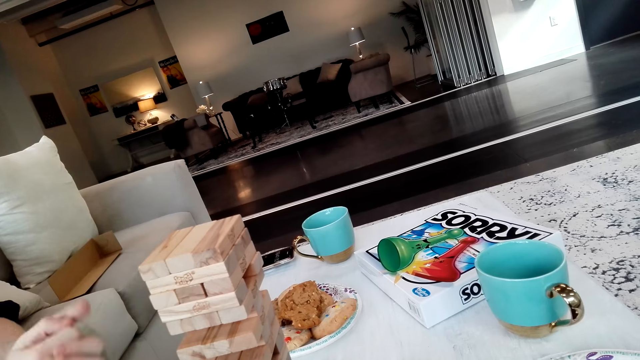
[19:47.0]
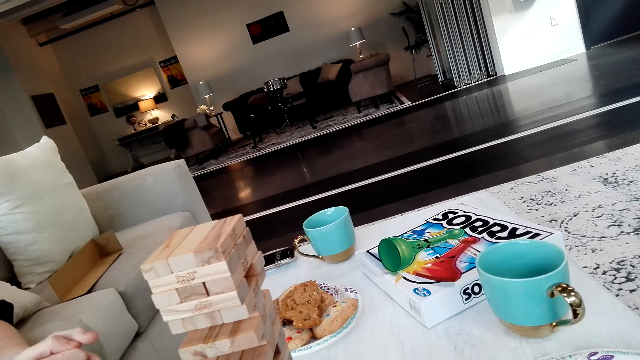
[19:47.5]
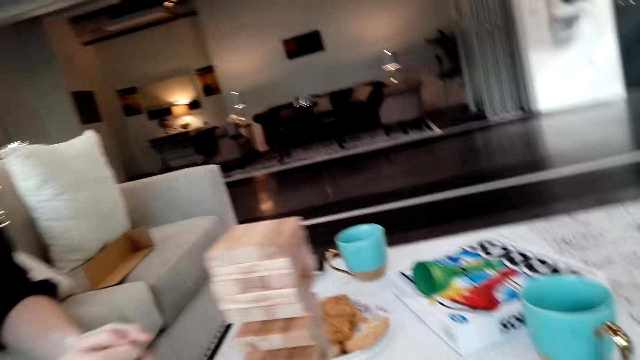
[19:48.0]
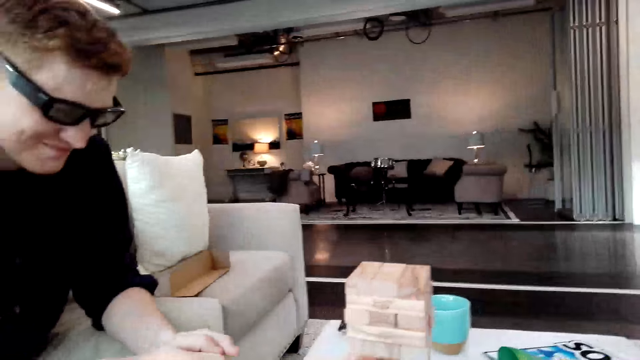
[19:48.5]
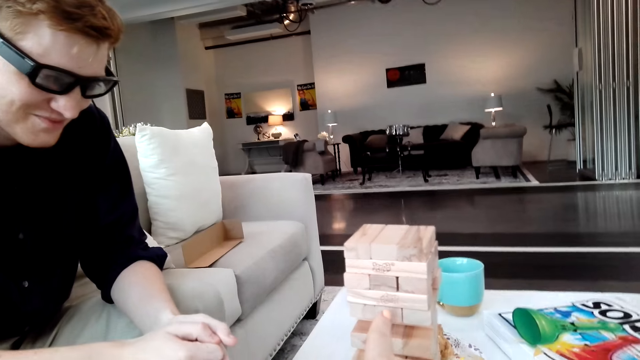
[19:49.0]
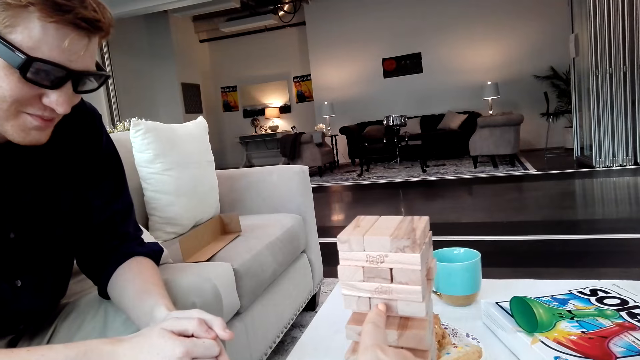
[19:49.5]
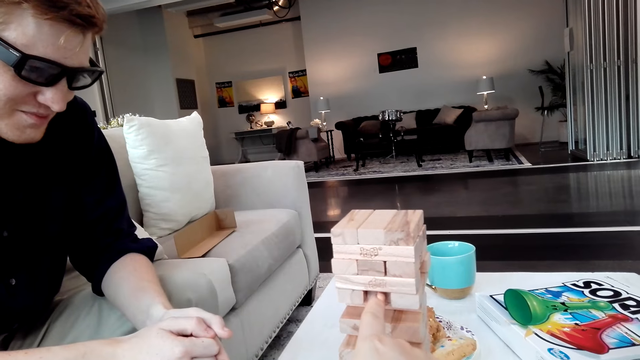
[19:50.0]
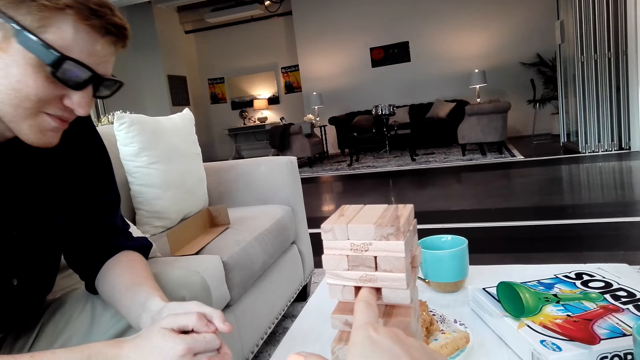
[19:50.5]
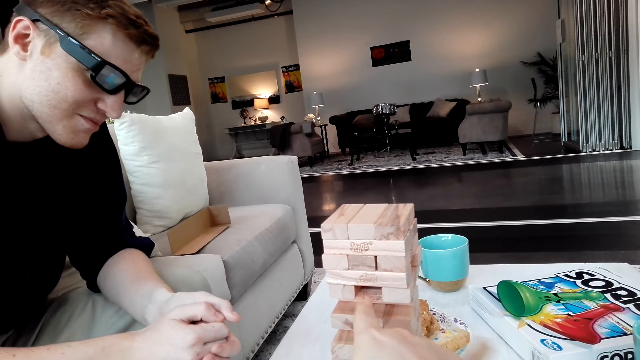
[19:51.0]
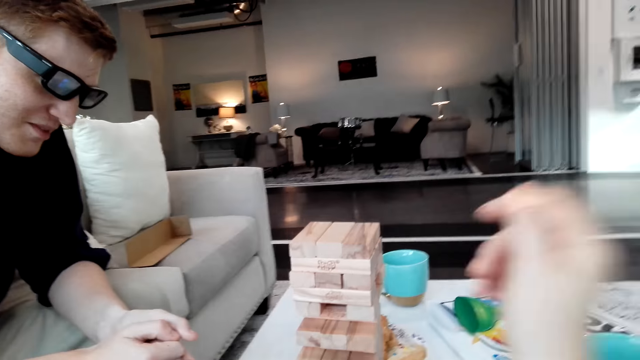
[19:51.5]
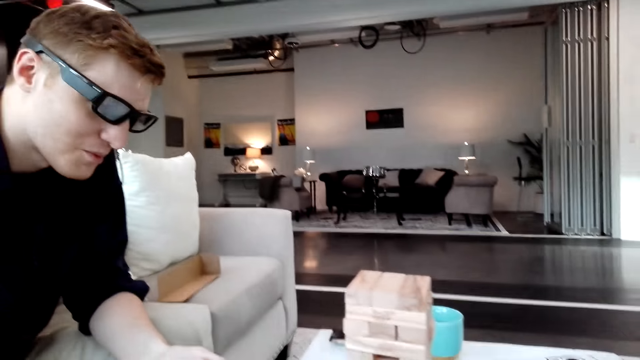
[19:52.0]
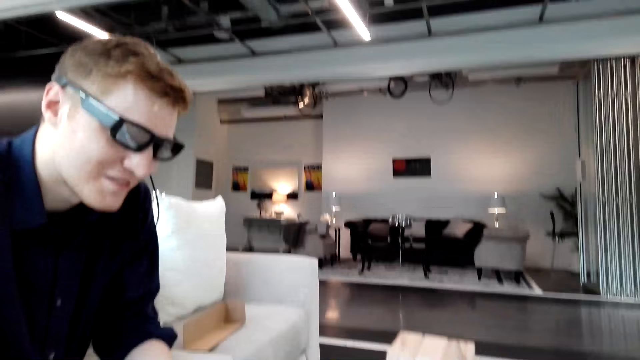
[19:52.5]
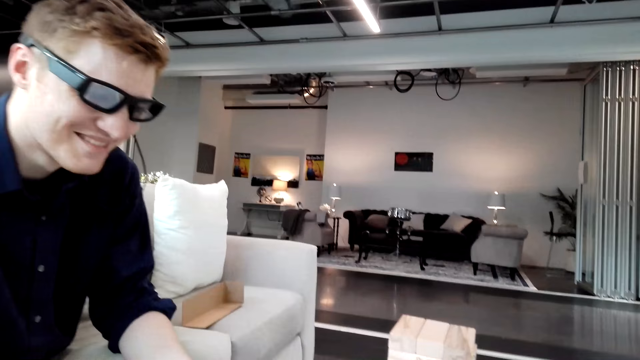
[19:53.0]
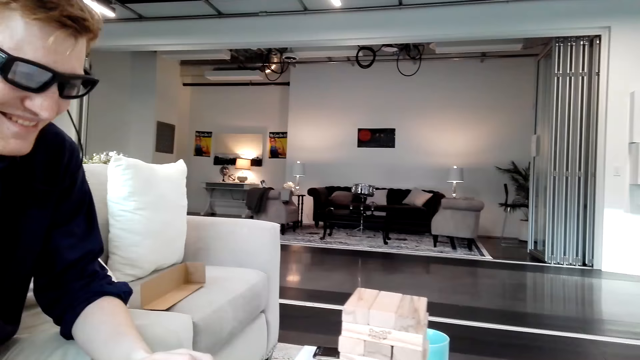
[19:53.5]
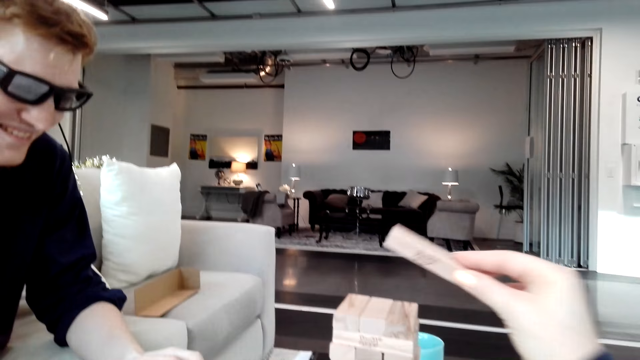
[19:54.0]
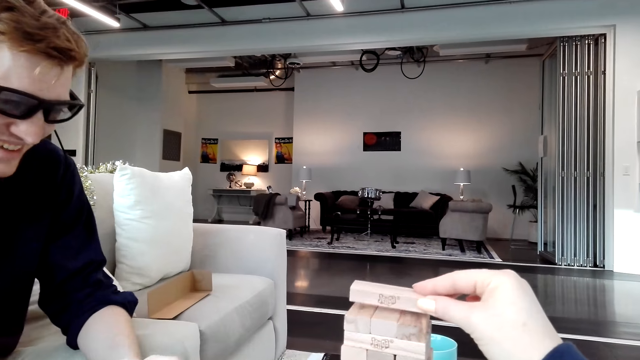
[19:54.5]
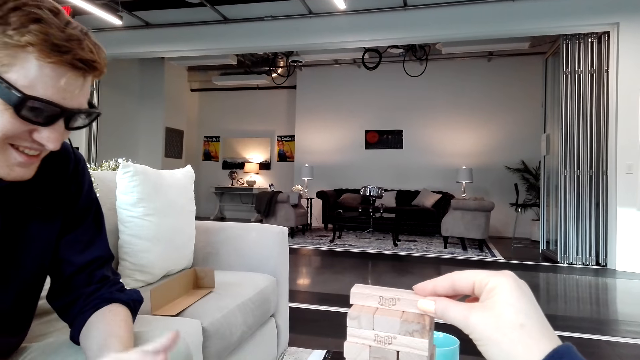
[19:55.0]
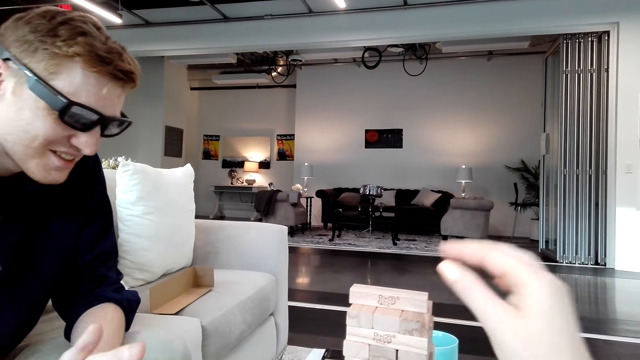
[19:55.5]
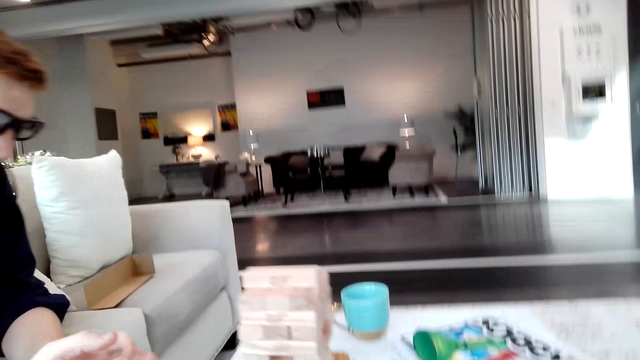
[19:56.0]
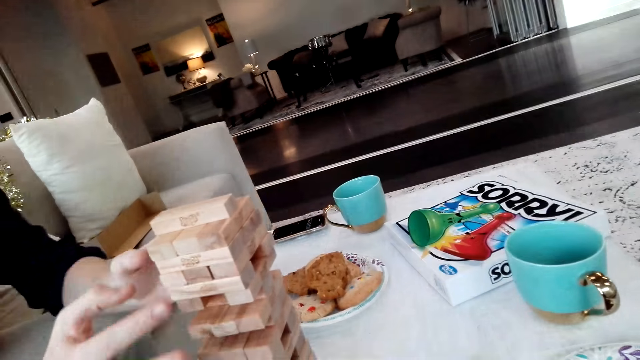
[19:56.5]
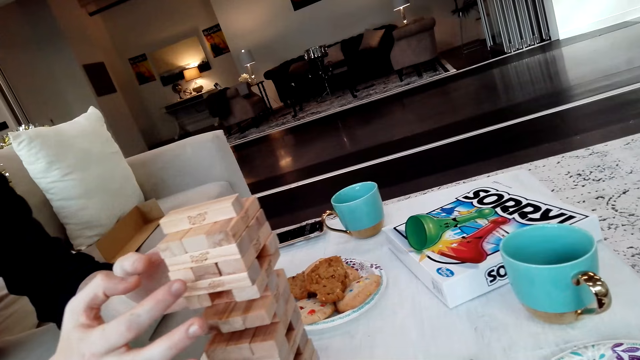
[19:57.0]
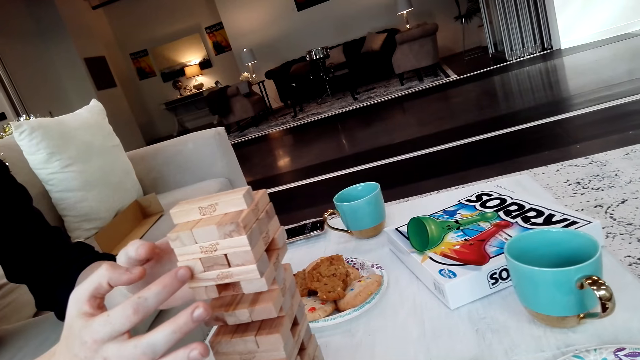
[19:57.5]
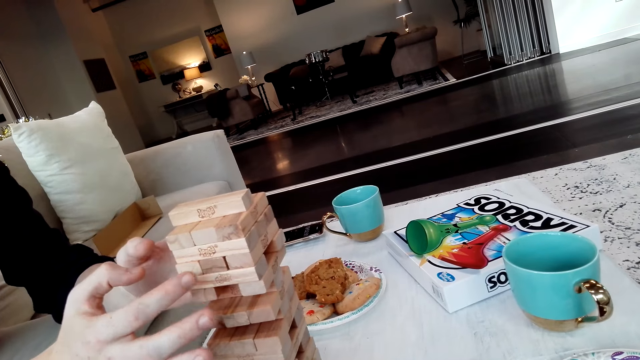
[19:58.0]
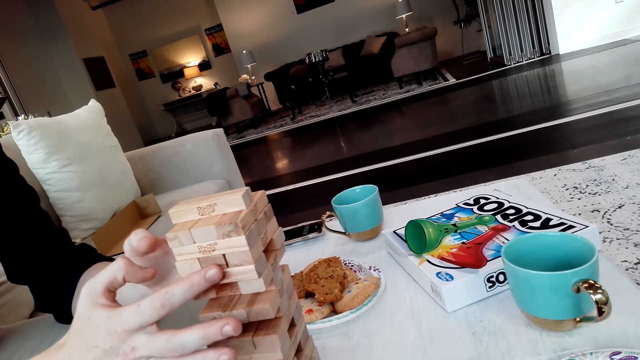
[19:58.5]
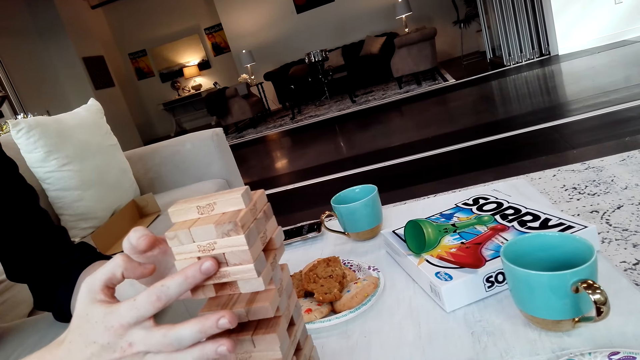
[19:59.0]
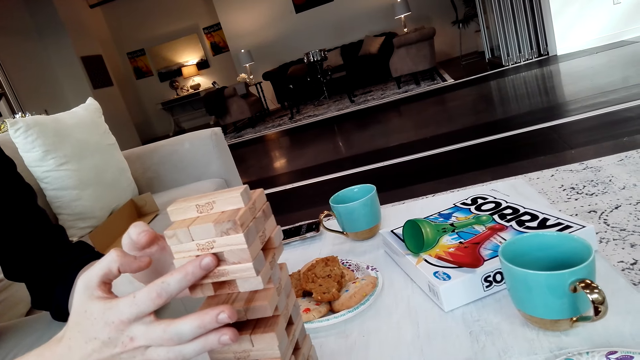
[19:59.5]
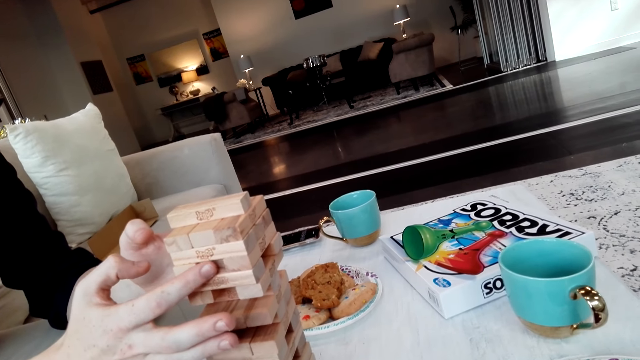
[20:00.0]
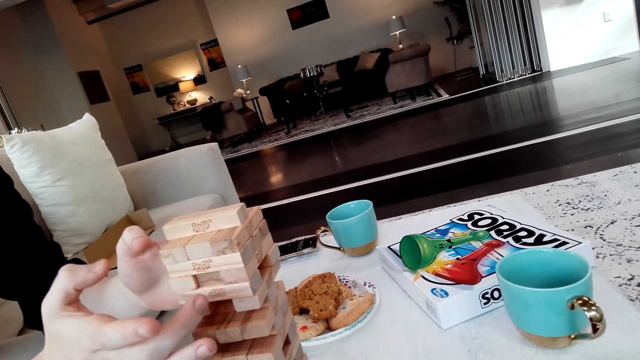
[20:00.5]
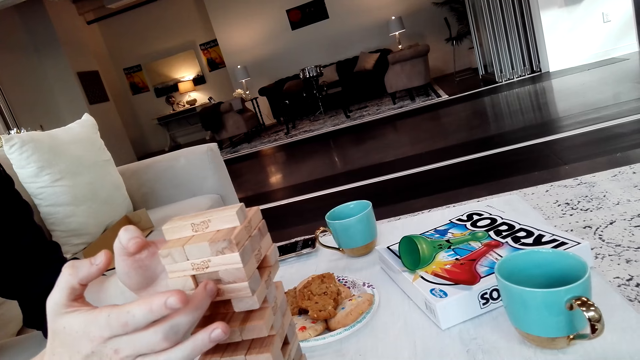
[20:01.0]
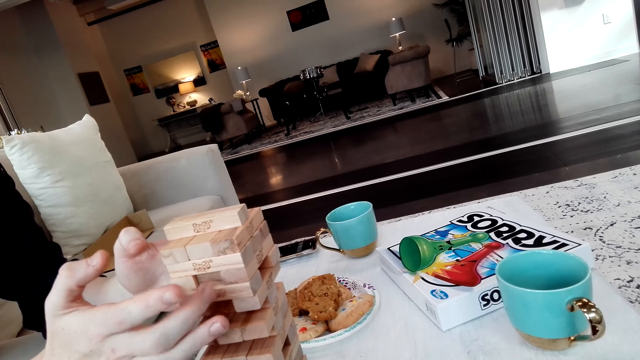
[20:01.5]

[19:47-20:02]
The camera wearer pushes a Jenga block. They remove the block. They put the Jenga block on a tower. A person removes the block.

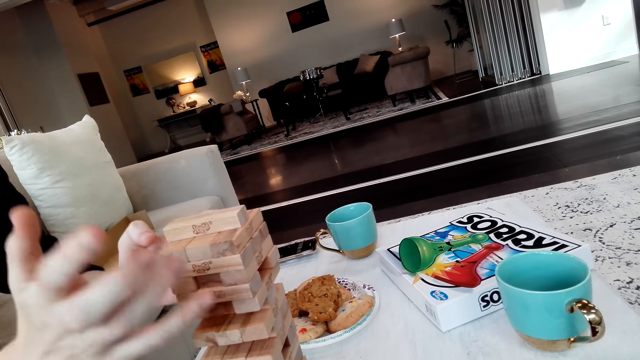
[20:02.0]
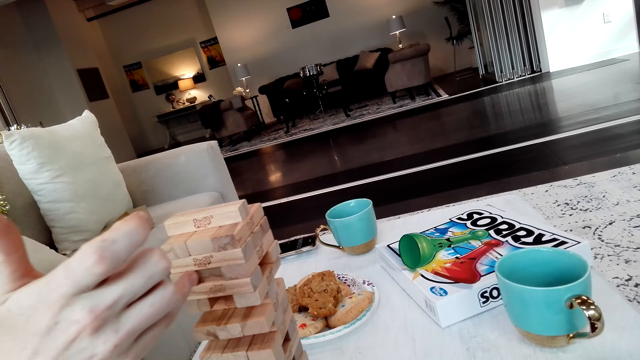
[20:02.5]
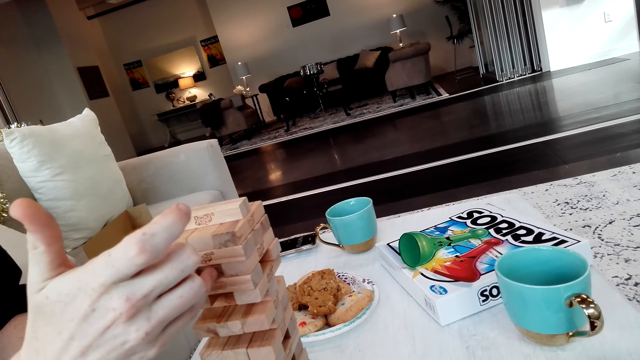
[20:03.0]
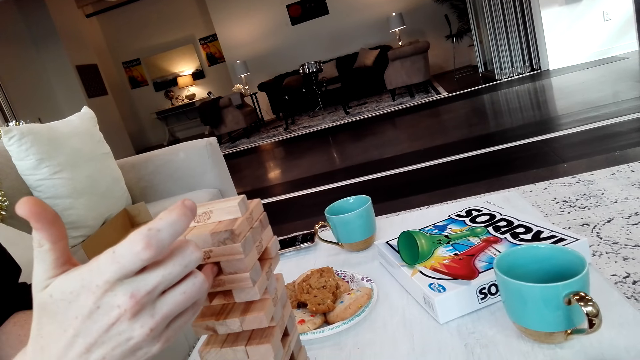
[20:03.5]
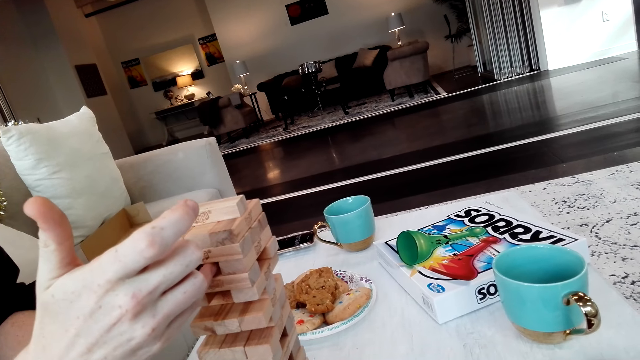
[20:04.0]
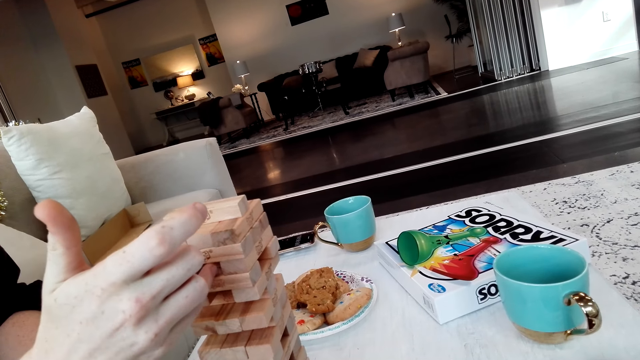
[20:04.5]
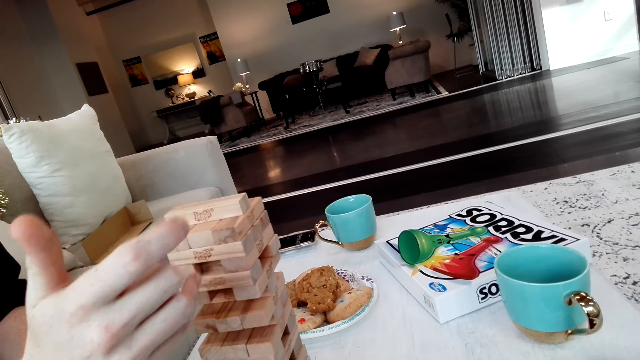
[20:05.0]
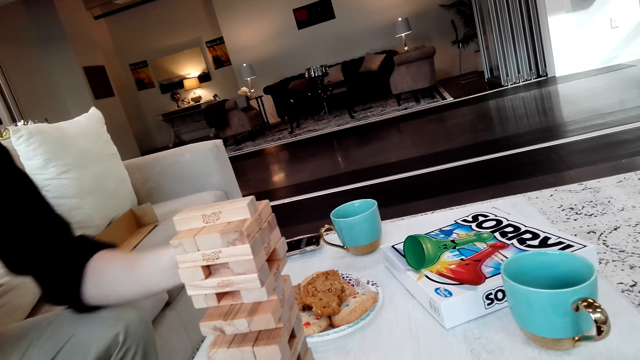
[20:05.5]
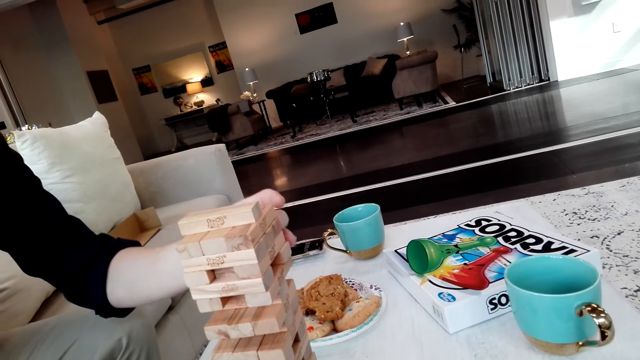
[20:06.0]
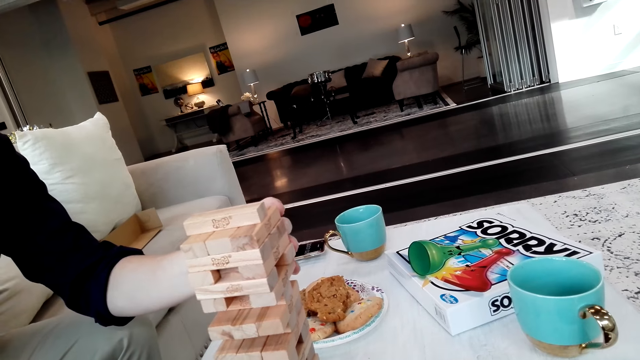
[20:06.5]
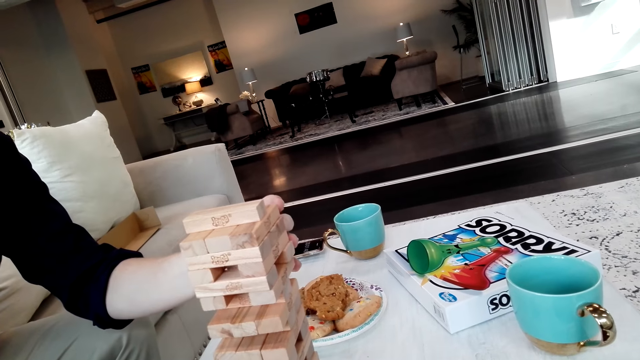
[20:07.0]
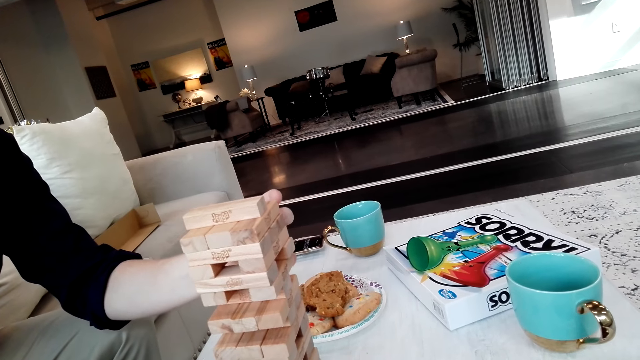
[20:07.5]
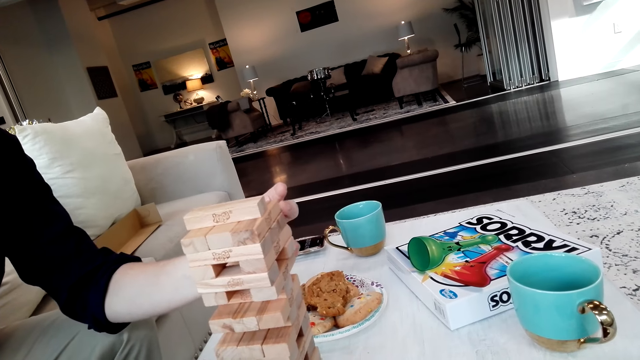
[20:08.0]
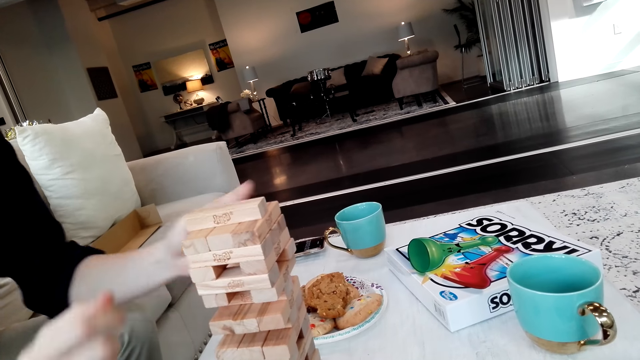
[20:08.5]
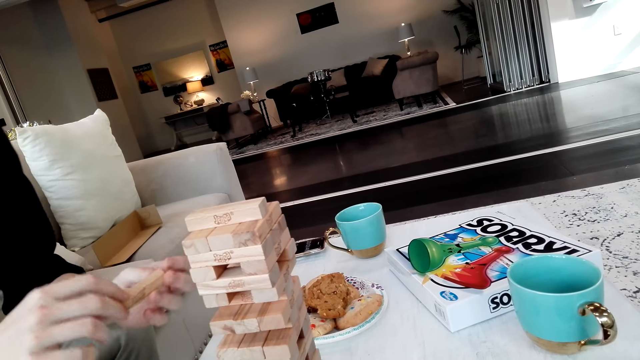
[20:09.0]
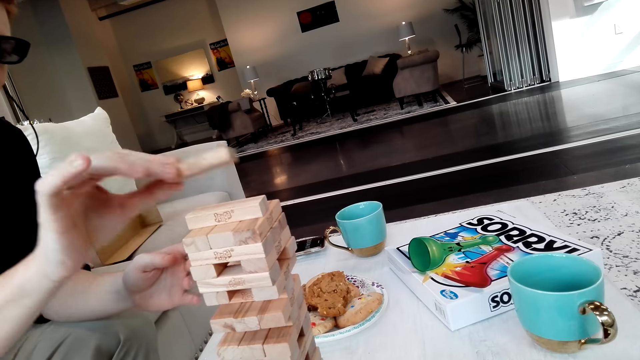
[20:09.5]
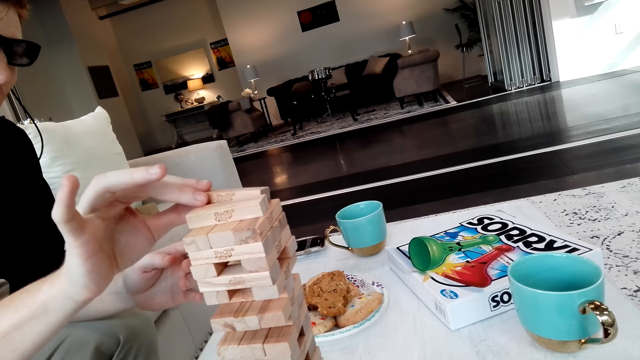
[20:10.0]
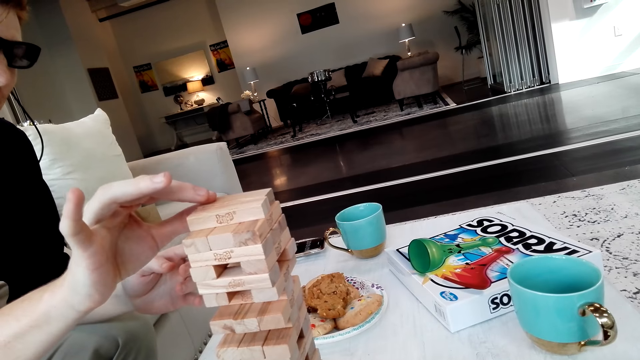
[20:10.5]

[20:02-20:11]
A man pushes a Jenga block. He pulls the Jenga block. He puts the Jenga block on a tower.
